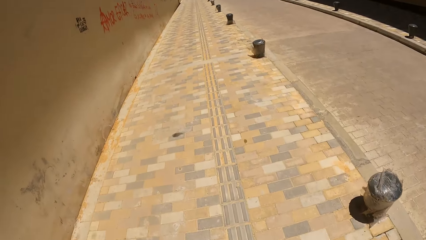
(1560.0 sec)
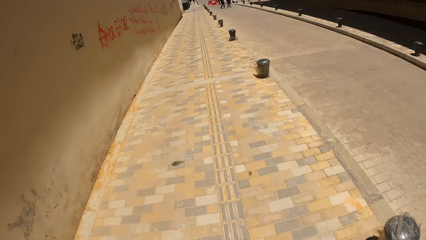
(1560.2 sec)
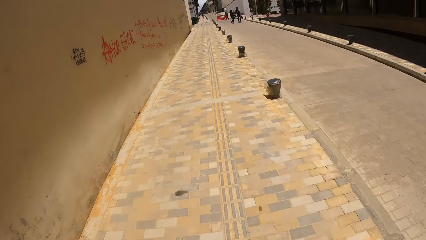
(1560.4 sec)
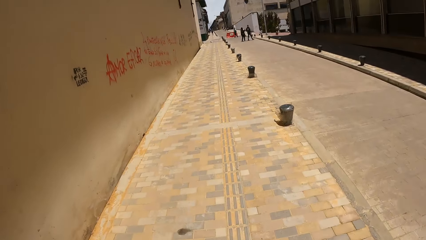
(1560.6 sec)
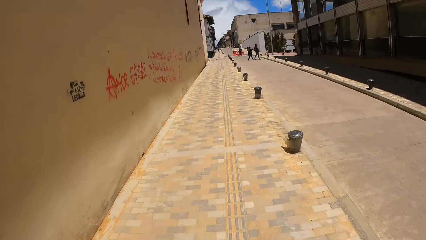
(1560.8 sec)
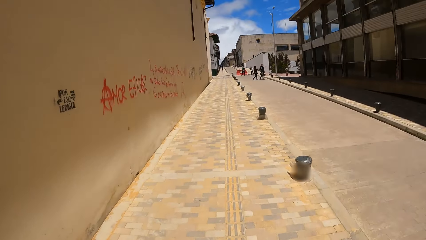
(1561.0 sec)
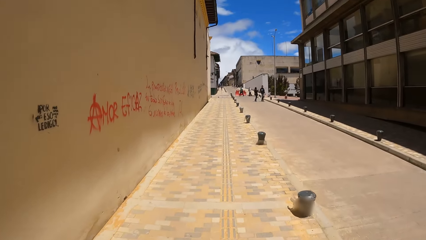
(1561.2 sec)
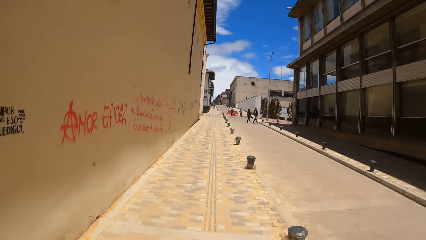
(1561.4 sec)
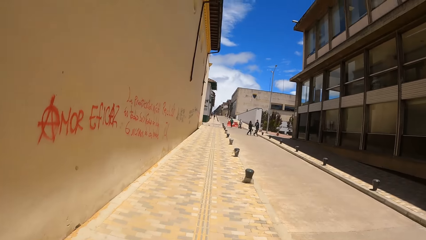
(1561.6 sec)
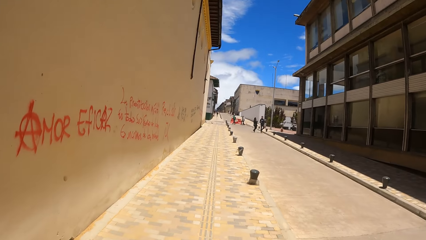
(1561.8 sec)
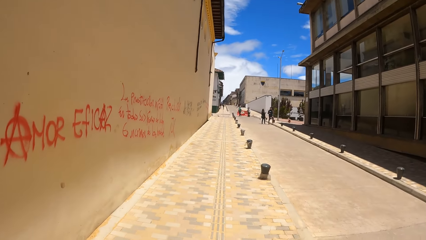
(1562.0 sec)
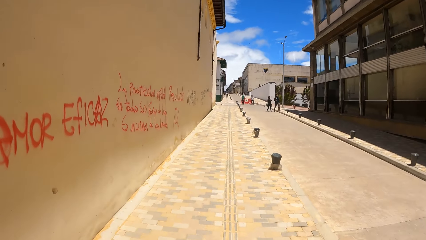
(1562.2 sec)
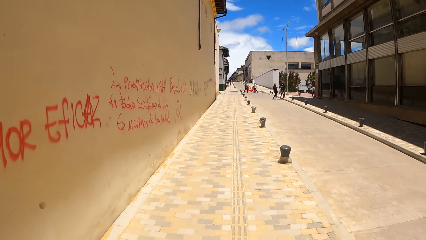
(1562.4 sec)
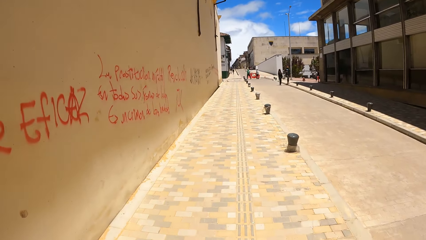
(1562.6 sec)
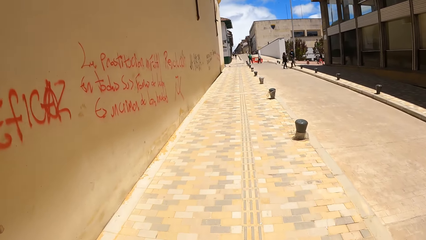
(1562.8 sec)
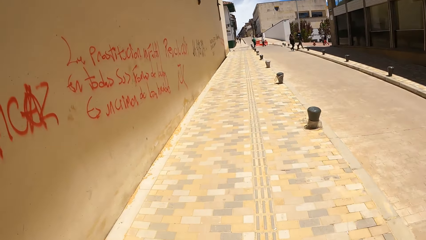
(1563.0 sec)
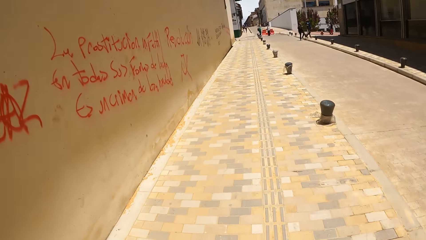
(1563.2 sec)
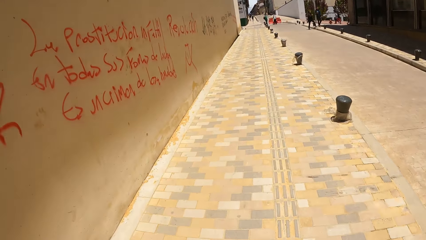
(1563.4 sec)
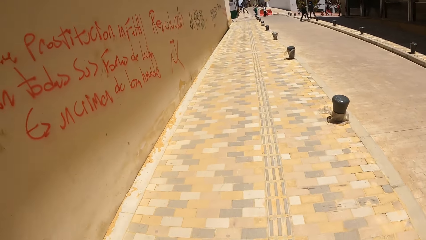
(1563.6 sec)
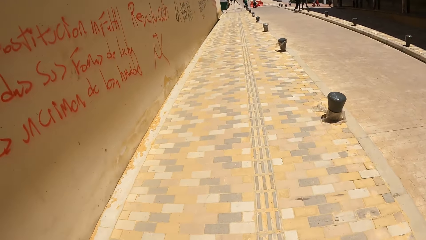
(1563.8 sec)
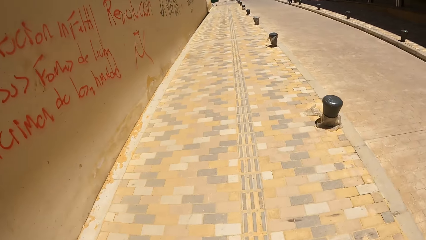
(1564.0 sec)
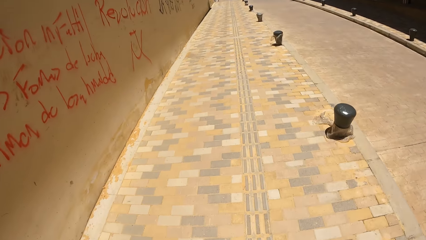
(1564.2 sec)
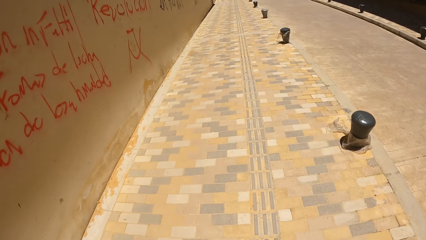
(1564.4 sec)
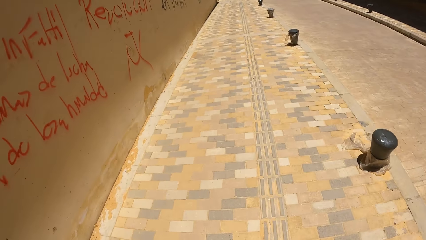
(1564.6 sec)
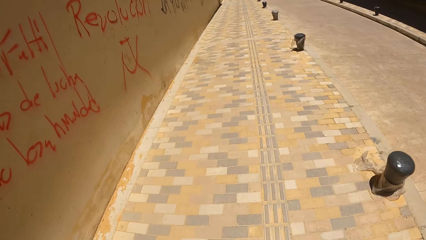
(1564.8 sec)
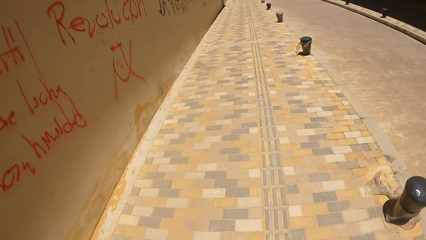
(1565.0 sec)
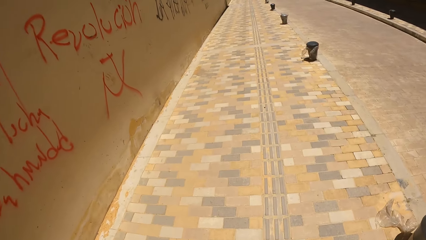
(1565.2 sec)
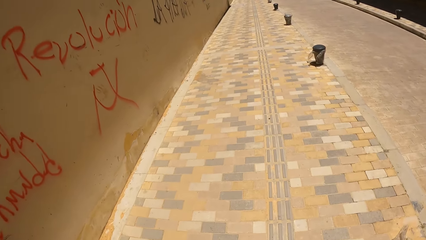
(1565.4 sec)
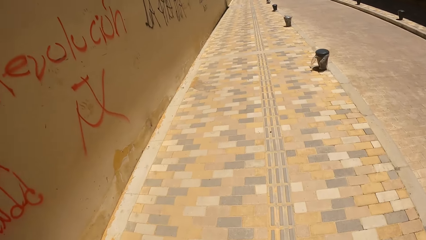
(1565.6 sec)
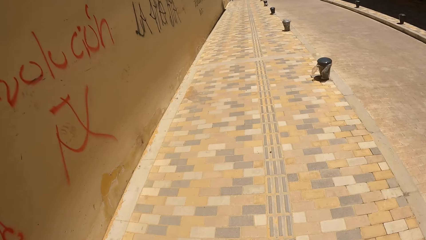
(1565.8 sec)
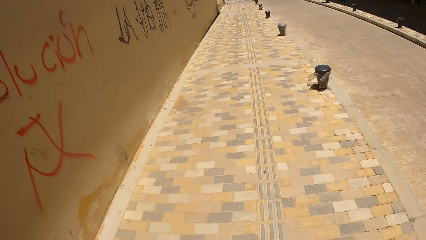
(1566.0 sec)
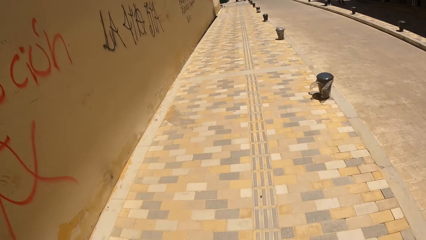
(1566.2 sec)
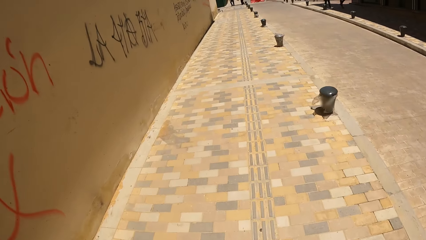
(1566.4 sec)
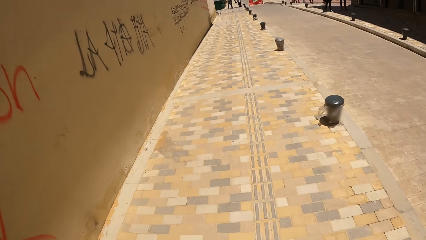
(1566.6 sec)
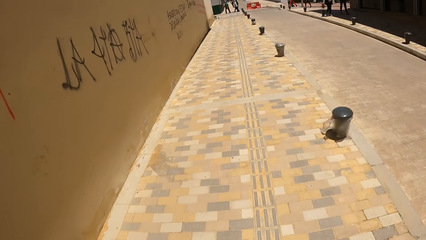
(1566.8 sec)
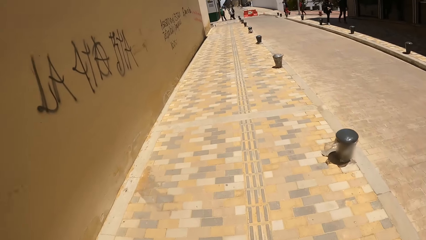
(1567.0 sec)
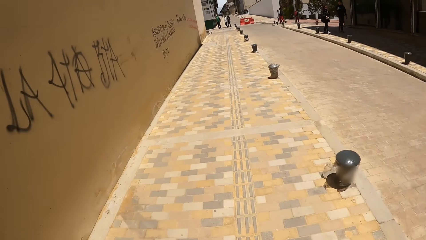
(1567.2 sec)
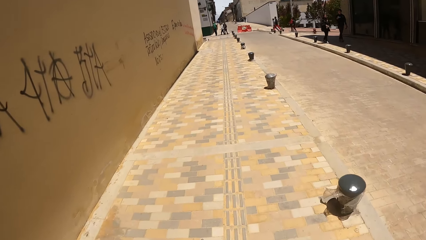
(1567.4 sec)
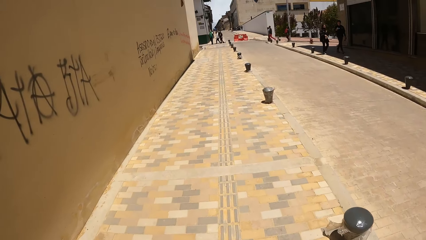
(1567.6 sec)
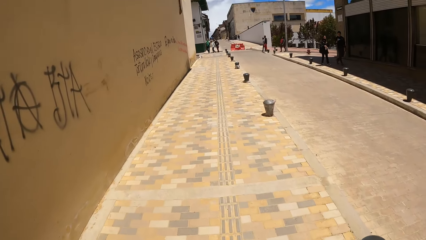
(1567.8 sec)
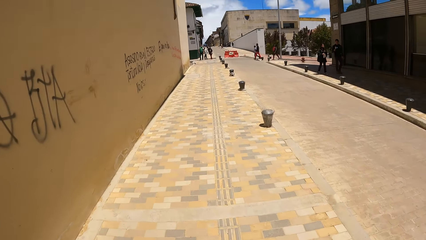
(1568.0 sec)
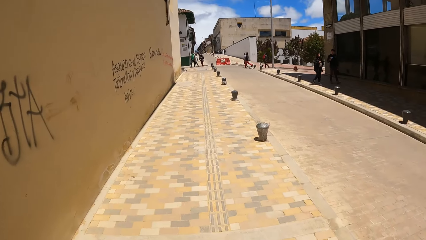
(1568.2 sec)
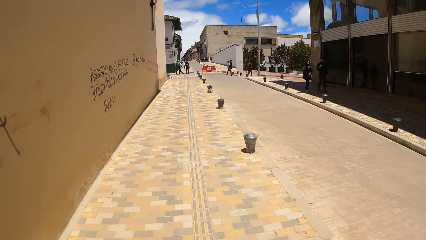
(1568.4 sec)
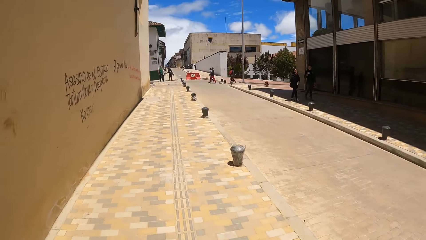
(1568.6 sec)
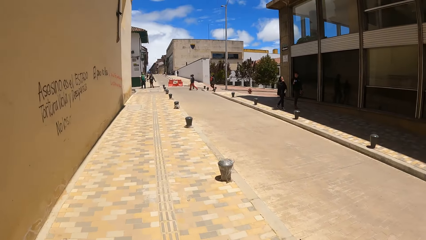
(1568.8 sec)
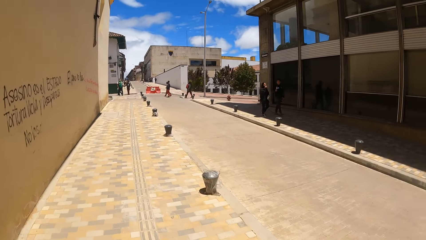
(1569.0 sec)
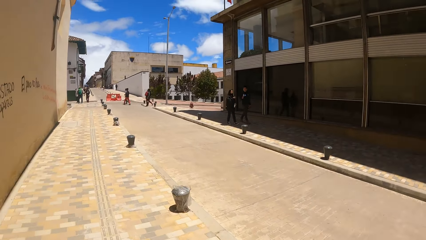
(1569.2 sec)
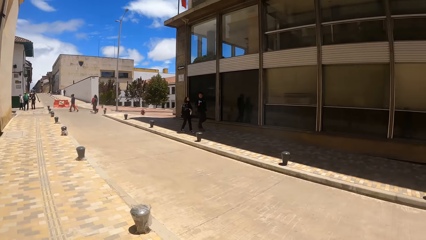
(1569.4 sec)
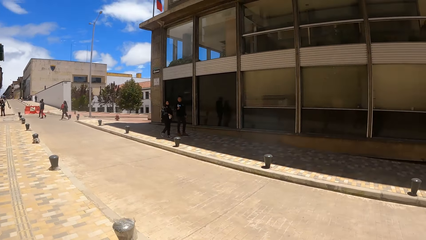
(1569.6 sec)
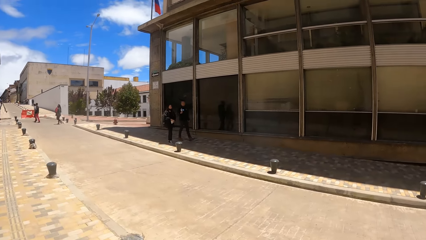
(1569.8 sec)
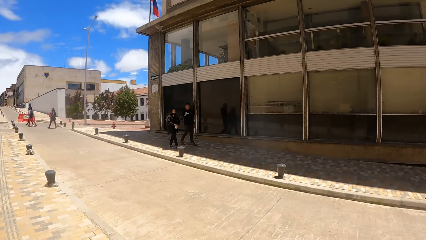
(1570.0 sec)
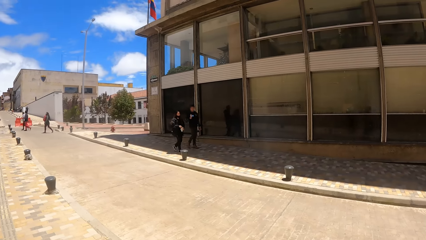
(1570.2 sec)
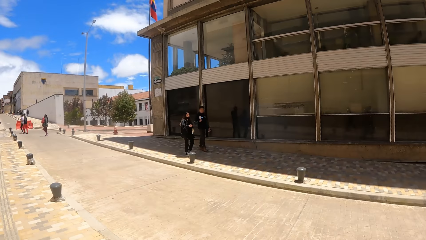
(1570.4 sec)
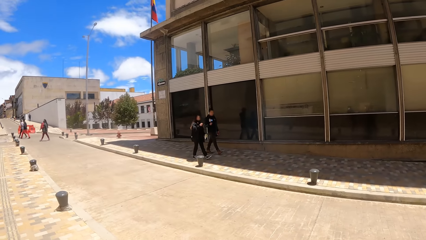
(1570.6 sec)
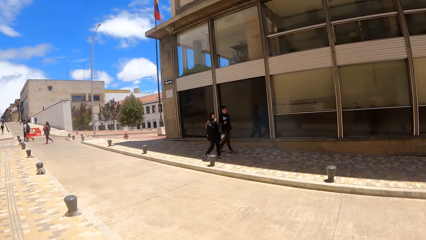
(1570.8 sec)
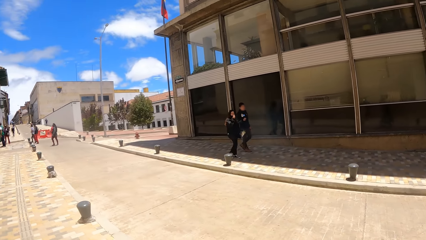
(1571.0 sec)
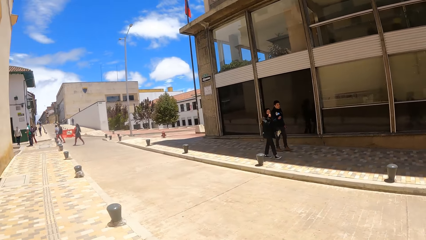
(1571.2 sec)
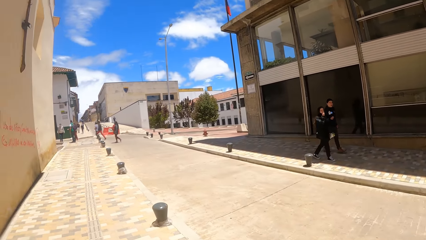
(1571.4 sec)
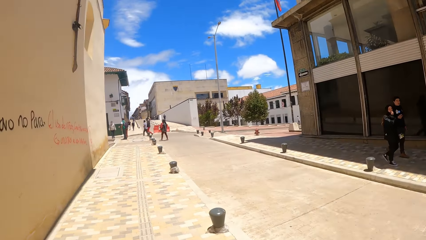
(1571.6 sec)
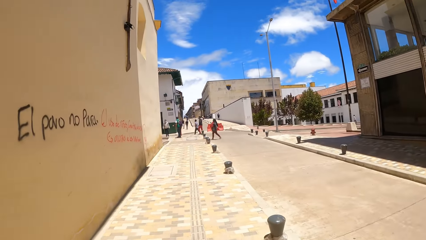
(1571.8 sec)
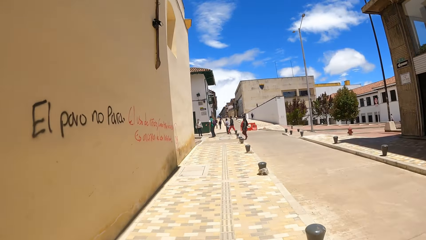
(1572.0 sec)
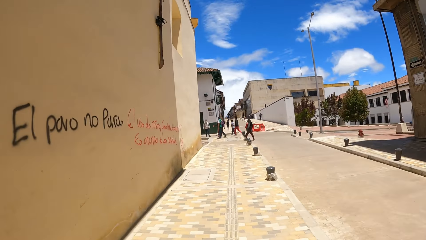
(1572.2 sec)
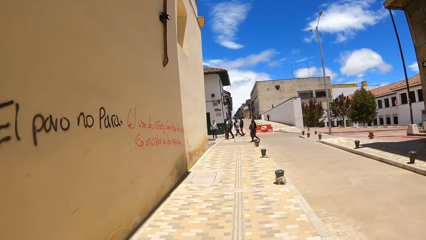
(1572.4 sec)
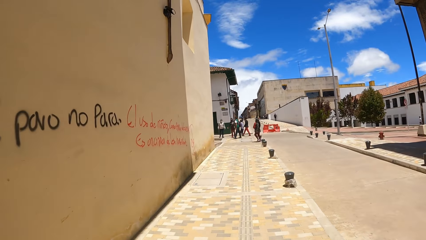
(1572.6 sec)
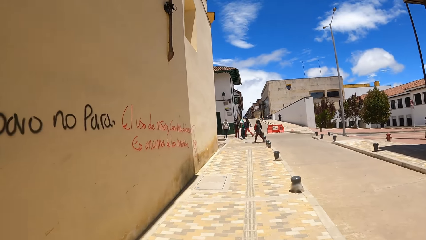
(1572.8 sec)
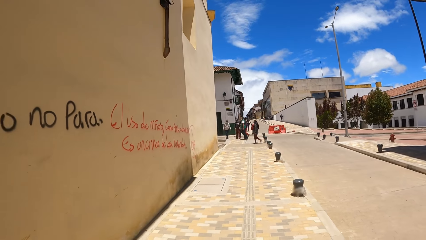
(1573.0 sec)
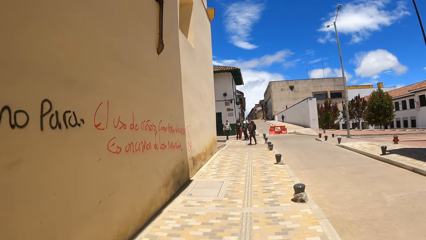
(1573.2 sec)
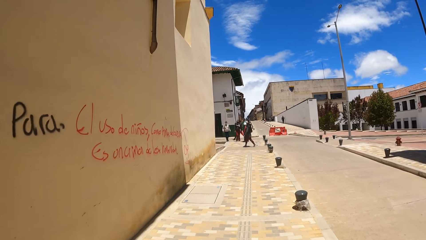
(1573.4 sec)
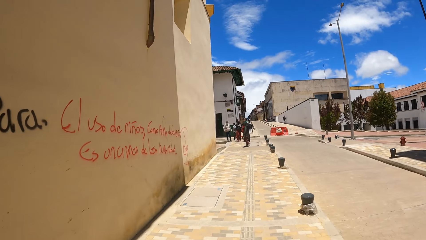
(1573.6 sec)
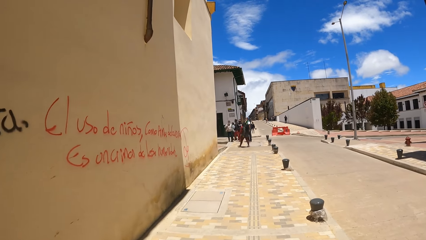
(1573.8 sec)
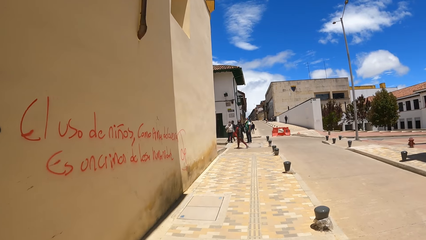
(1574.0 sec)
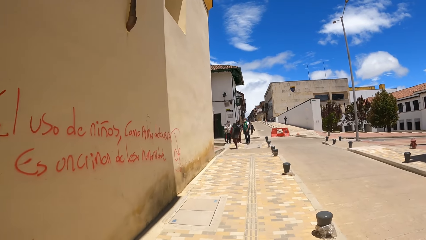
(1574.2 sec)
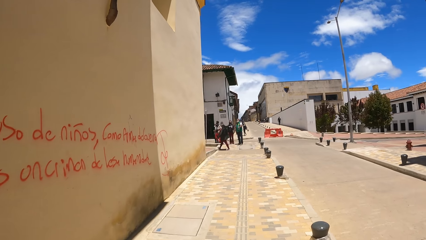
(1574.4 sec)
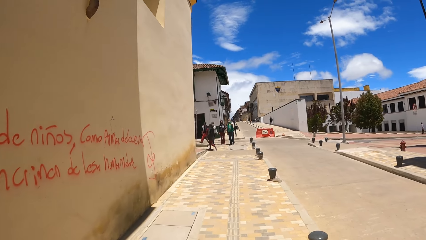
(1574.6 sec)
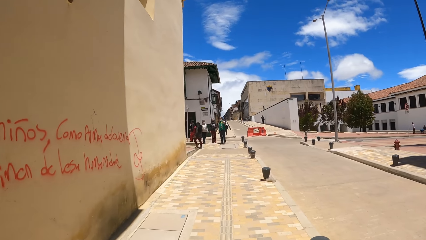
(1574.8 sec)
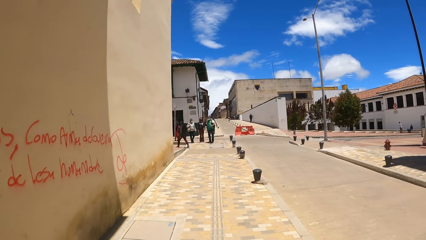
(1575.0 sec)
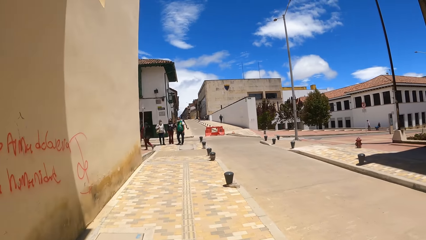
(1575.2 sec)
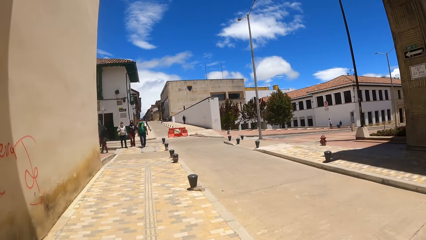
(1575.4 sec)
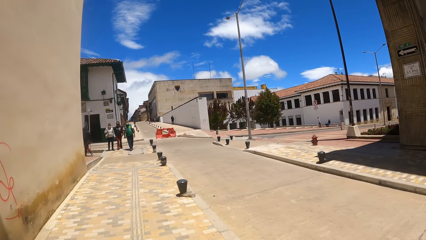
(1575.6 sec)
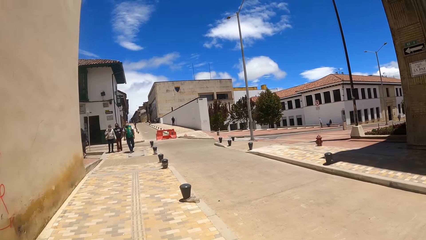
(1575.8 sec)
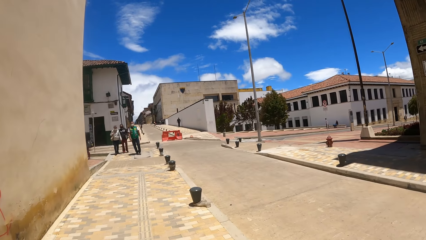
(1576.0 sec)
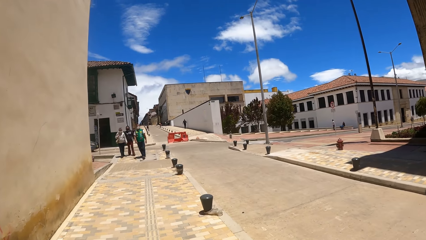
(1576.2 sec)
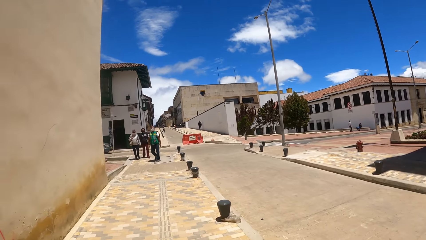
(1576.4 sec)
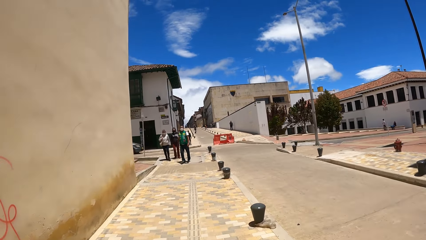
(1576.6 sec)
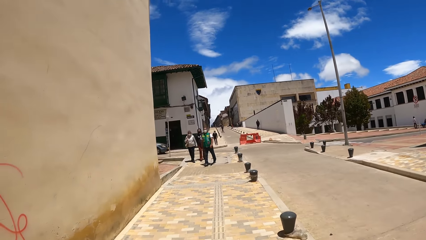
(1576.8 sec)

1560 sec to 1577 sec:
The camera wearer looks around. They walk along the pavement.
